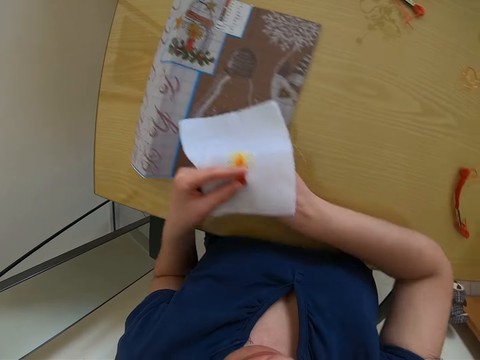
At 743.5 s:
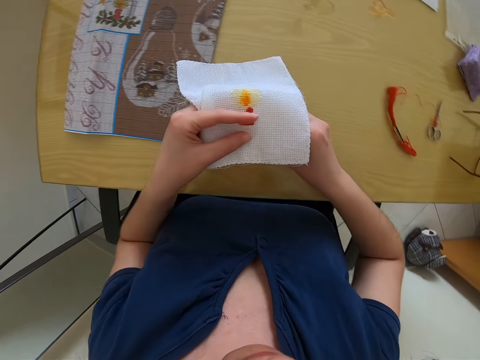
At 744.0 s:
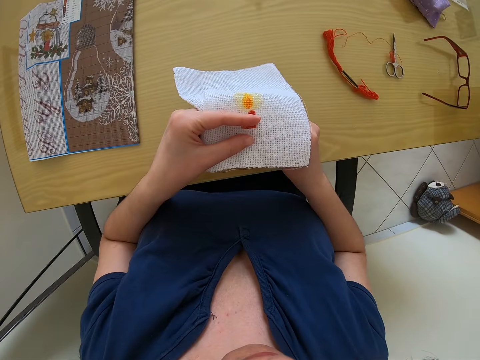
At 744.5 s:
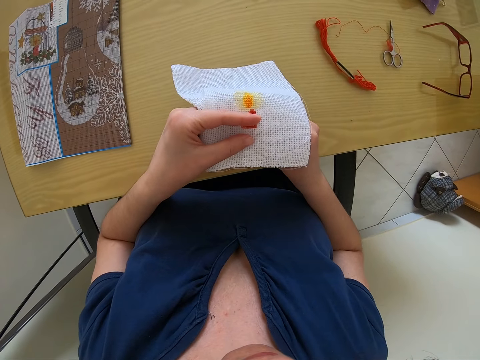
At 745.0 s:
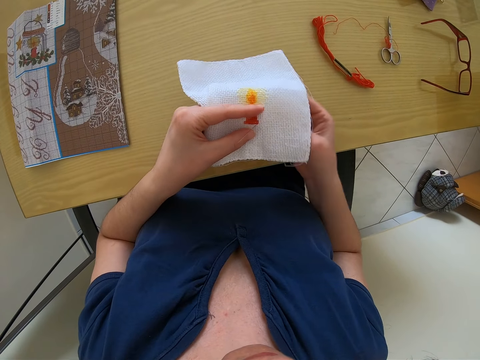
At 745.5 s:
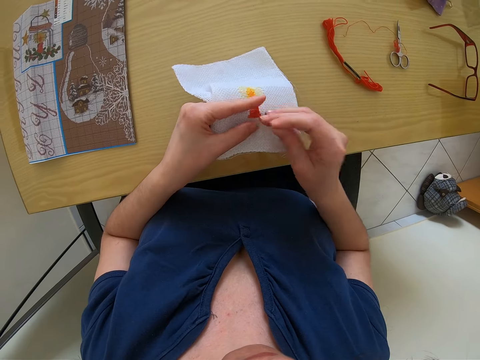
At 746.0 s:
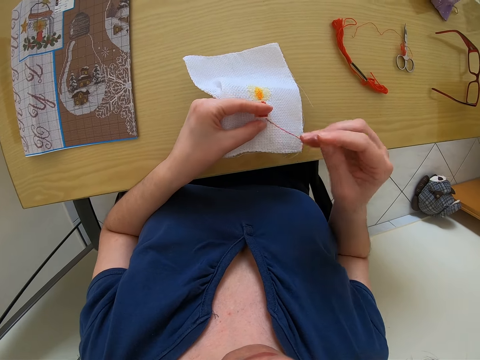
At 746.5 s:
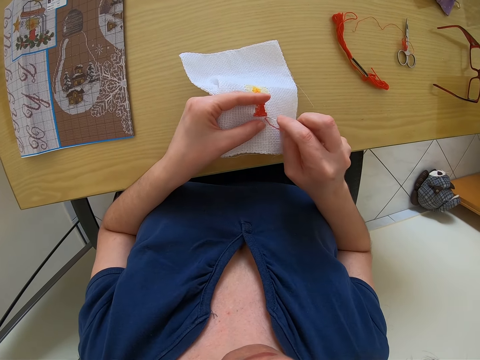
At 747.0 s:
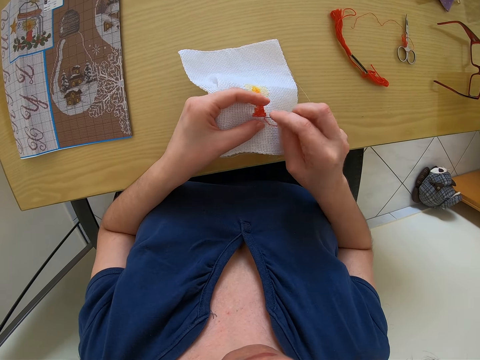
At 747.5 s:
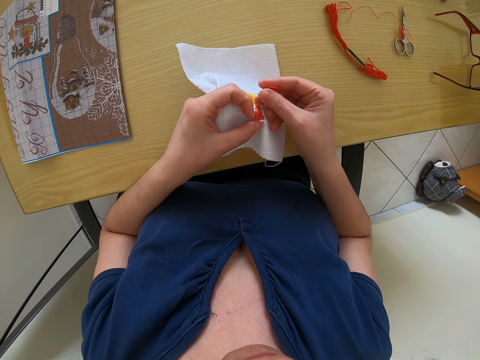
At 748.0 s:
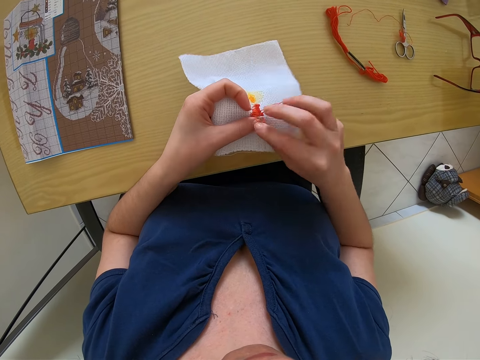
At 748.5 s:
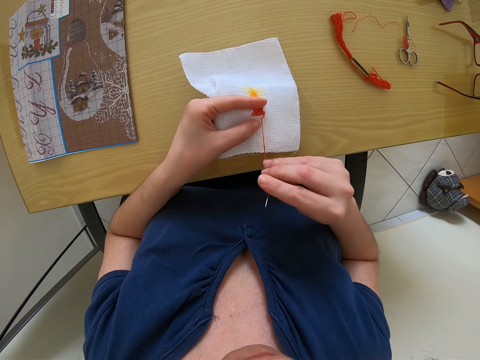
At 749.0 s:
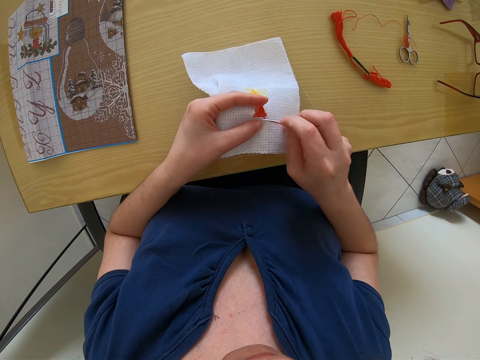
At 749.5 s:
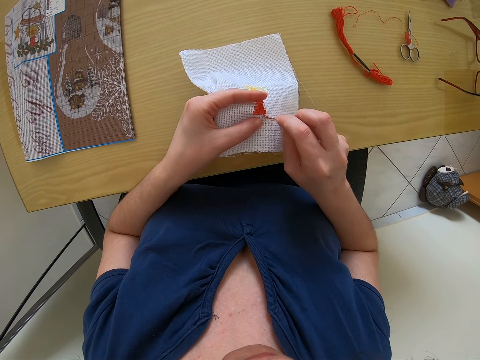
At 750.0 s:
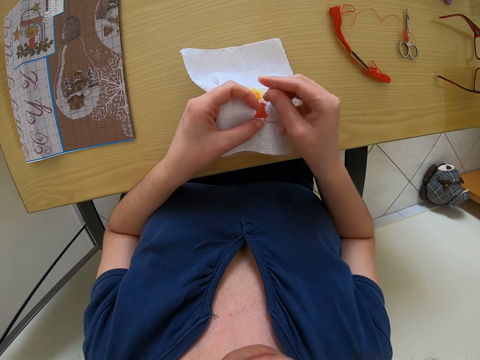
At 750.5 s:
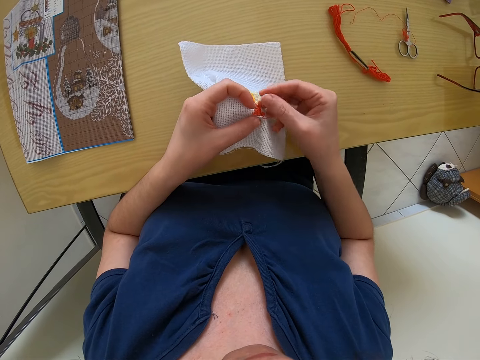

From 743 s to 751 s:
The camera wearer readjusts the brown fabric on the desk with her right hand. She pushes the embroidery. She sews the fabric.

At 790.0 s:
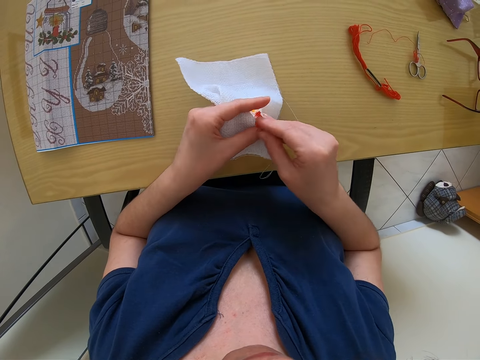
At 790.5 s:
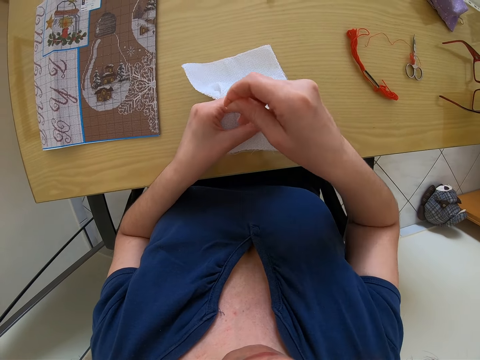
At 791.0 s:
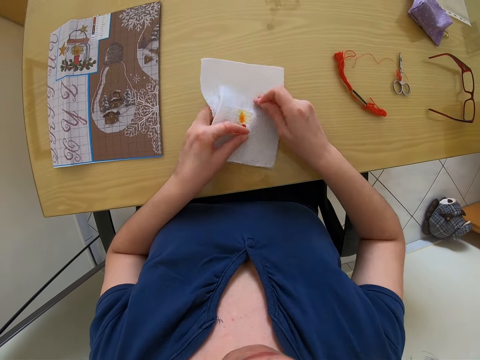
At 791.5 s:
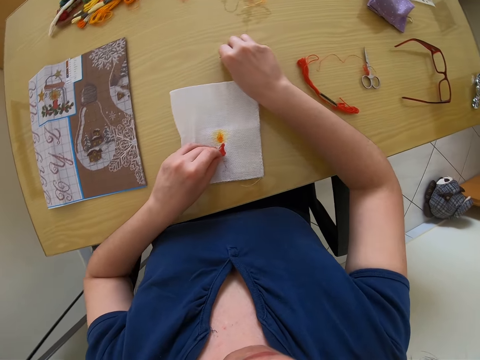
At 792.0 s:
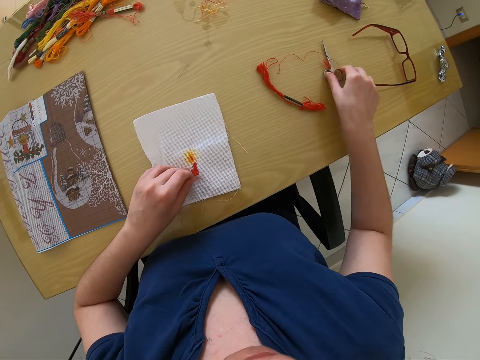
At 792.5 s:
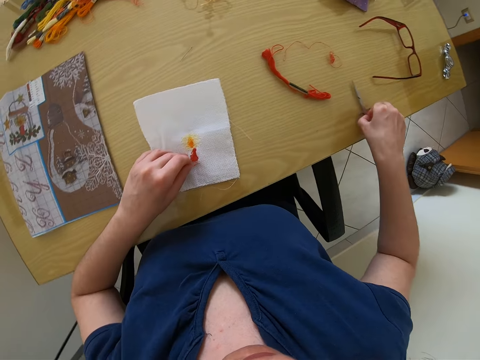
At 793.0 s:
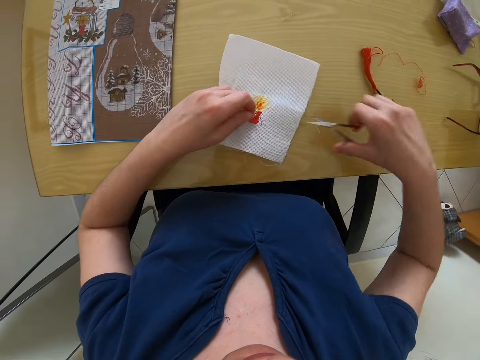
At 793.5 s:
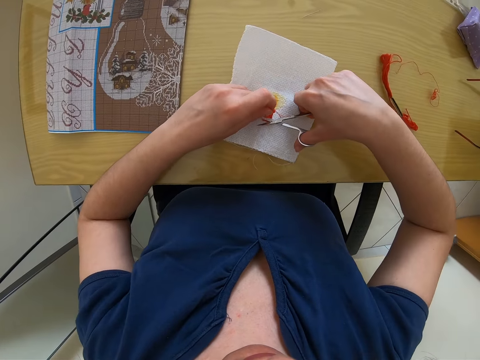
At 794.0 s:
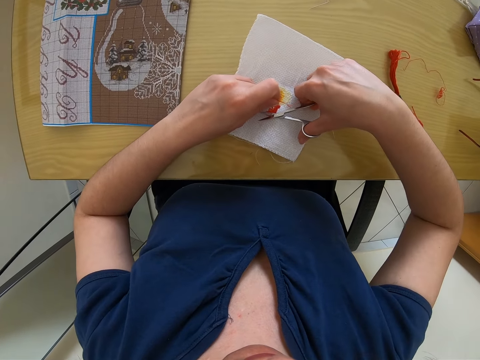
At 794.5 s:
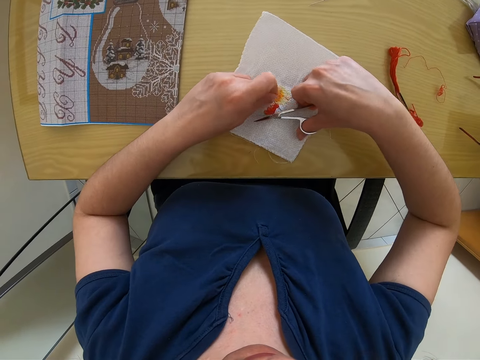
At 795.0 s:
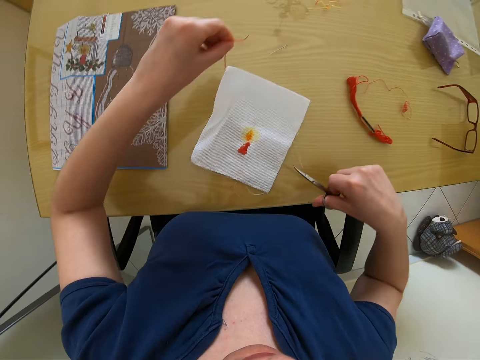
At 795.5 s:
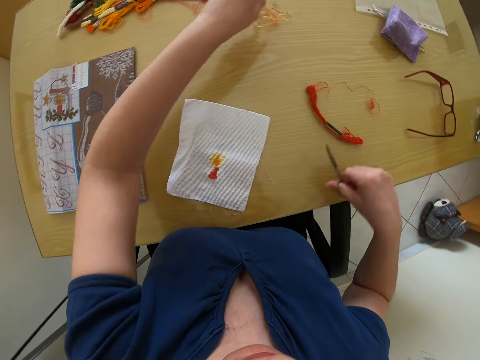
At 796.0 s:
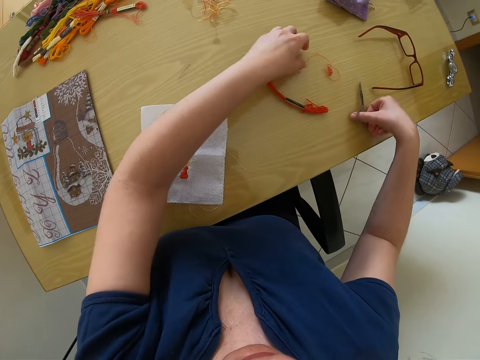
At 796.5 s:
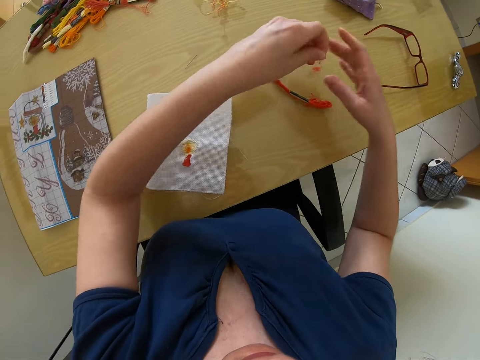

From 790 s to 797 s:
The camera wearer drops the threaded needle in her right hand on the desk. She picks up scissors from the desk with her right hand. She cuts a thread from the white fabric in her left hand with the scissors. She holds the cut thread with her left hand and drops the cut thread on the desk. She drops the scissors in her right hand on the desk and picks up a red thread from the desk.

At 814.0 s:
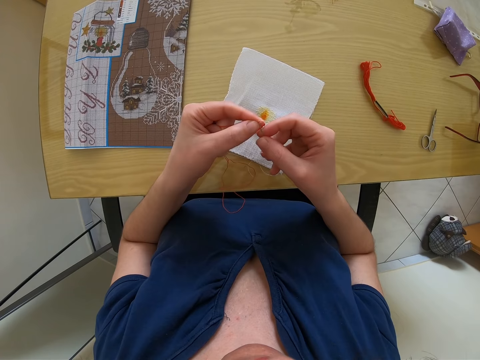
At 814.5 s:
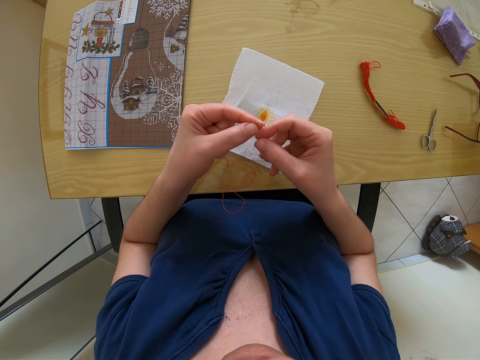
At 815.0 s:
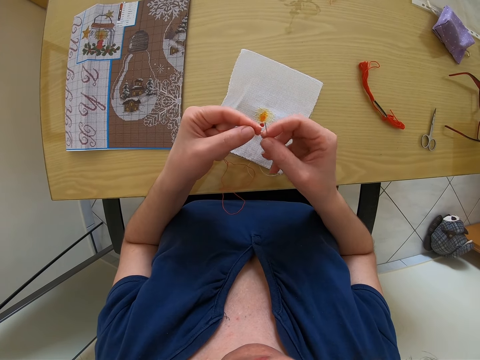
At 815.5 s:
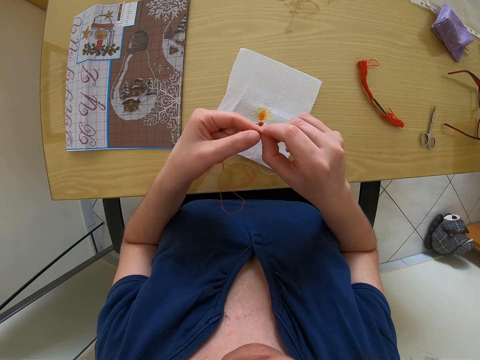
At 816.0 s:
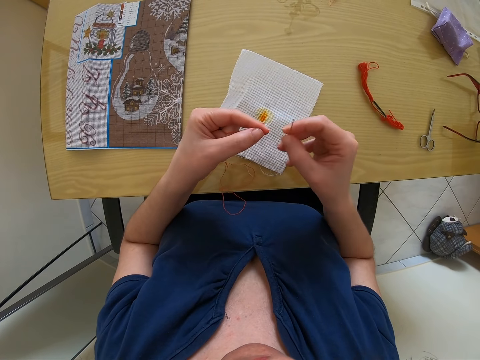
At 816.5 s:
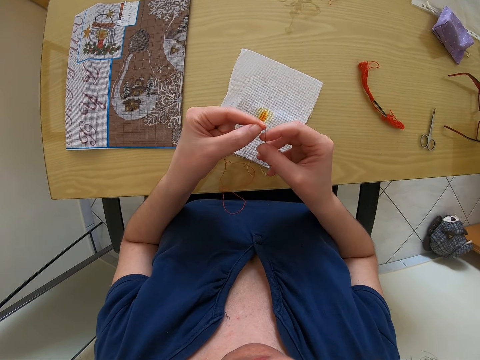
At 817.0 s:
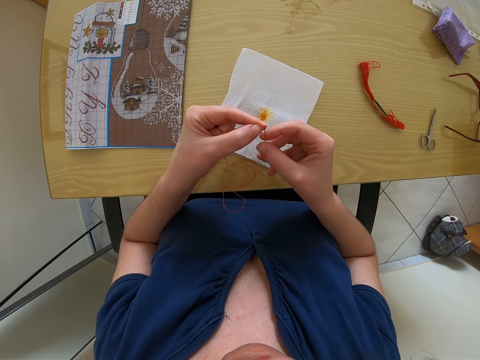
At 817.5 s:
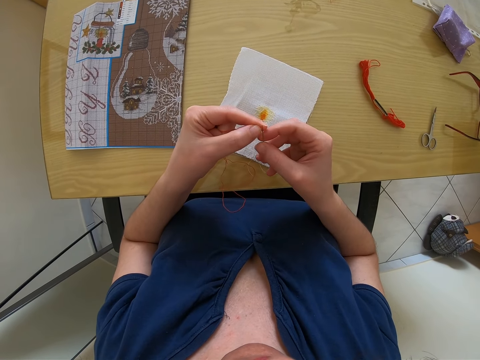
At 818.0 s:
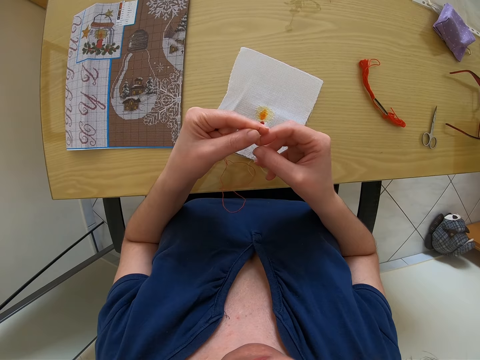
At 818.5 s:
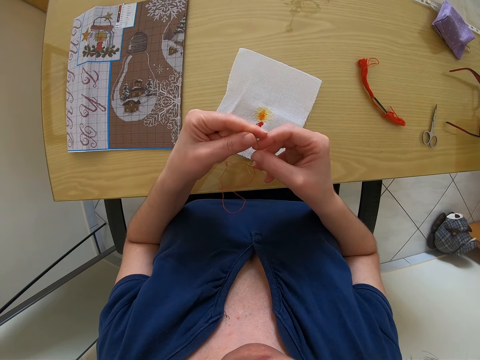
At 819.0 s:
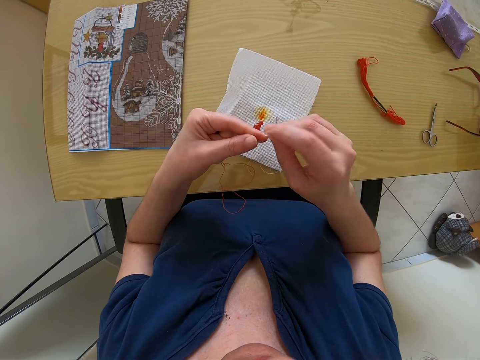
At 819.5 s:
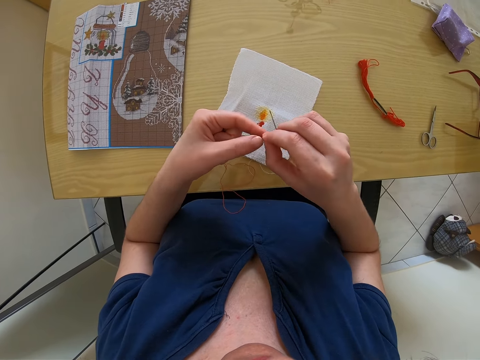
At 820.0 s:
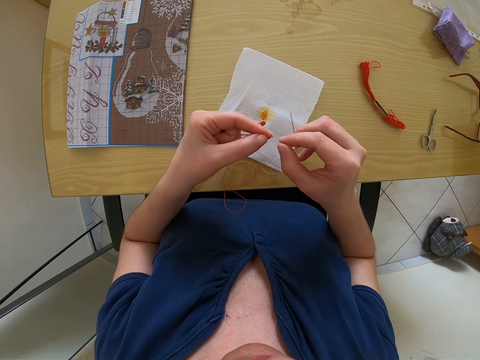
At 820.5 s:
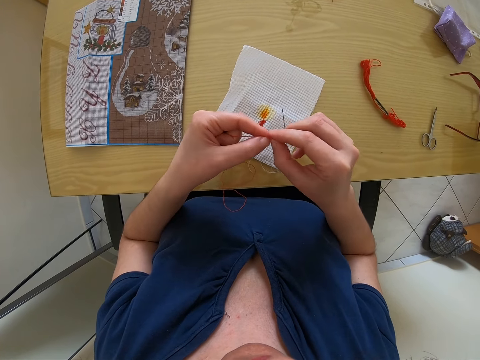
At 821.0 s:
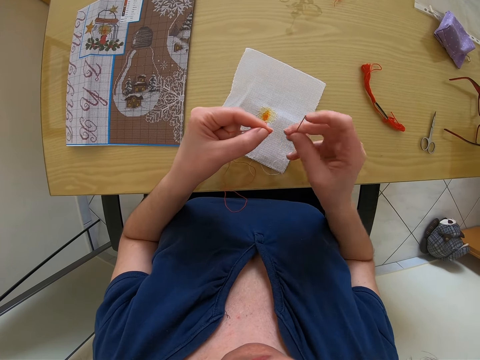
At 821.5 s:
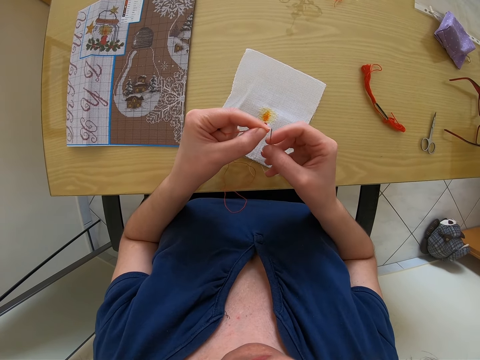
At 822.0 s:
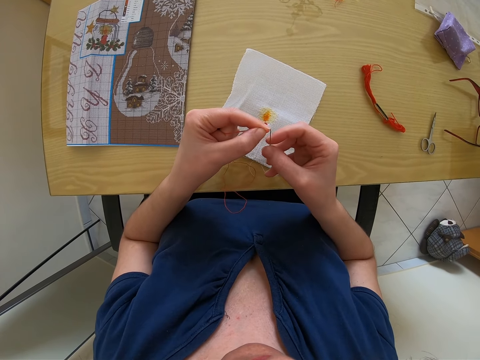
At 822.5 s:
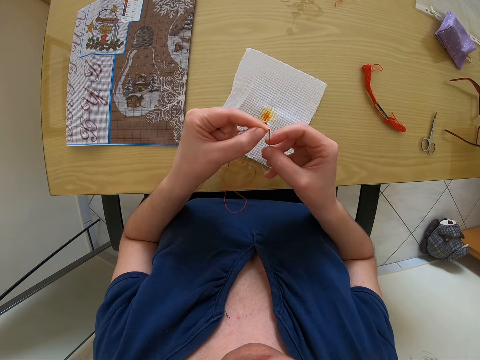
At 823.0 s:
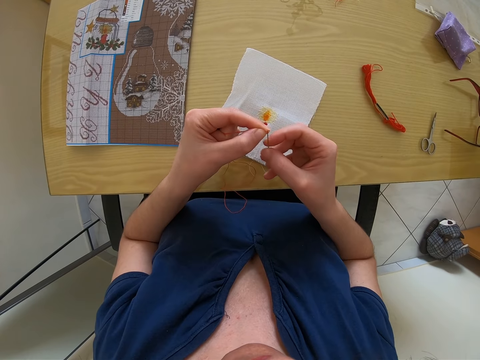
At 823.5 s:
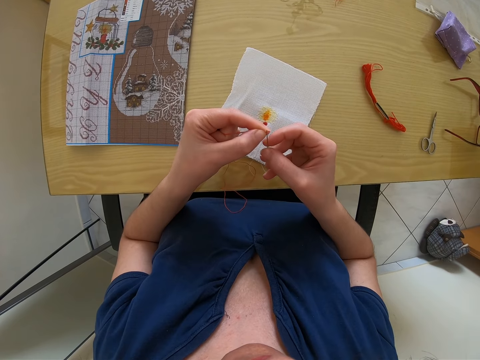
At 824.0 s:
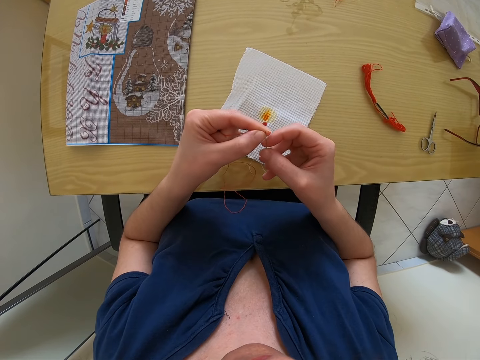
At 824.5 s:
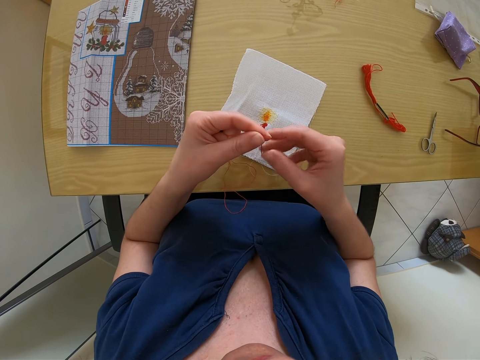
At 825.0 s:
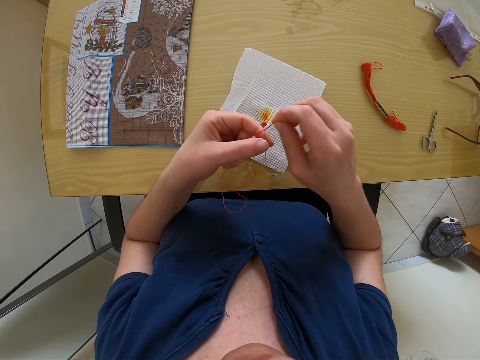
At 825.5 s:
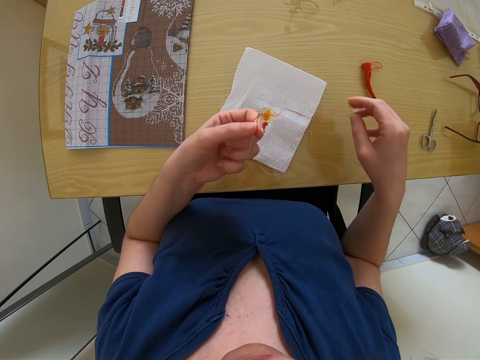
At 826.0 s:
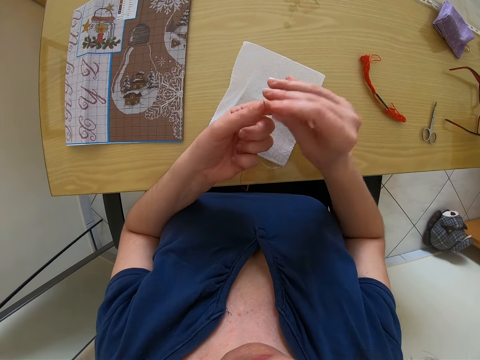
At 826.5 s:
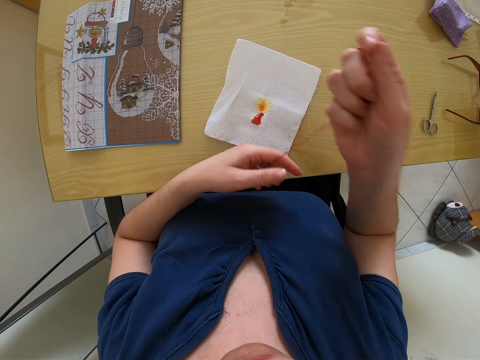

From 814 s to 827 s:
The camera wearer pulls the thread.
